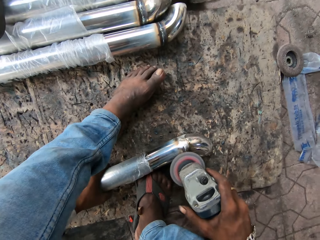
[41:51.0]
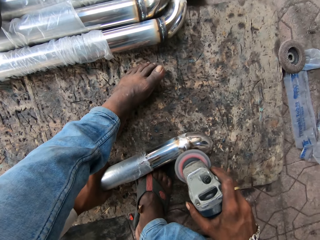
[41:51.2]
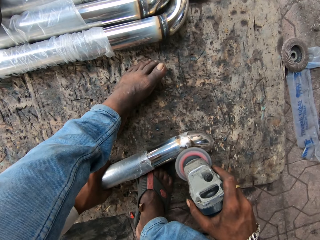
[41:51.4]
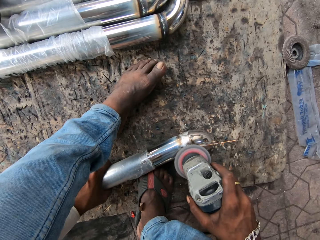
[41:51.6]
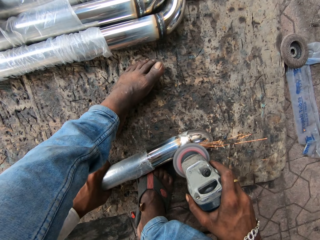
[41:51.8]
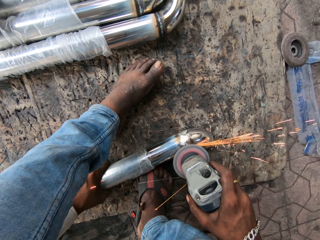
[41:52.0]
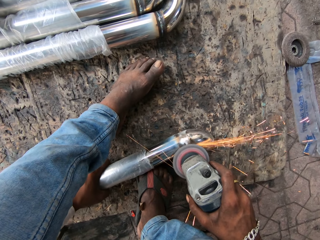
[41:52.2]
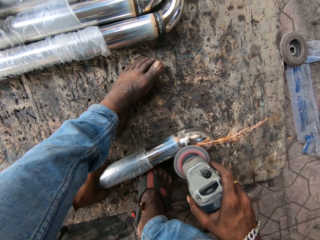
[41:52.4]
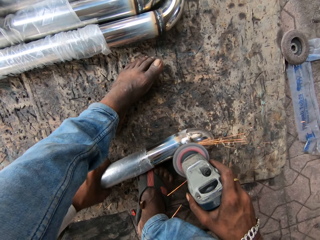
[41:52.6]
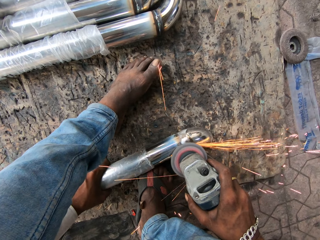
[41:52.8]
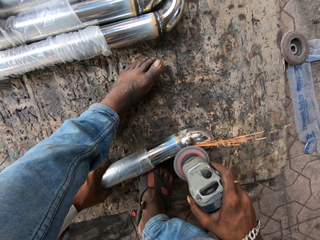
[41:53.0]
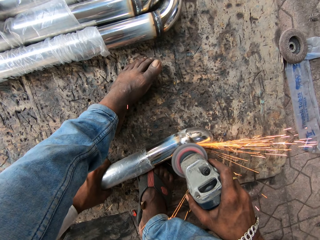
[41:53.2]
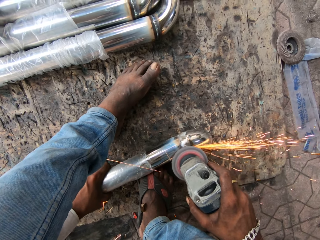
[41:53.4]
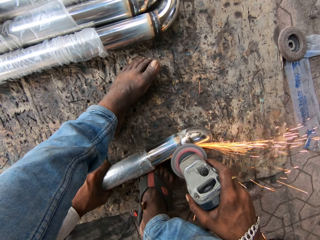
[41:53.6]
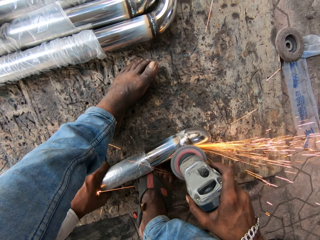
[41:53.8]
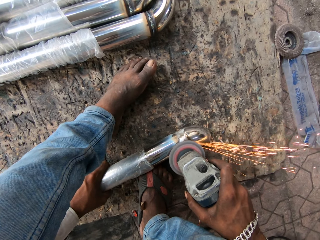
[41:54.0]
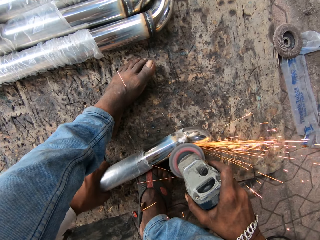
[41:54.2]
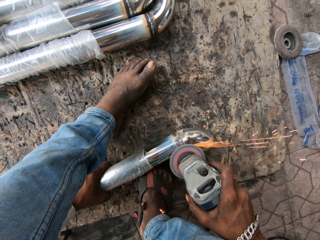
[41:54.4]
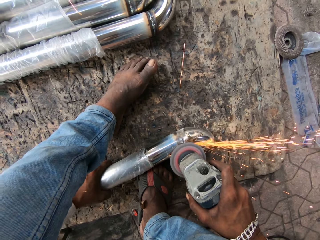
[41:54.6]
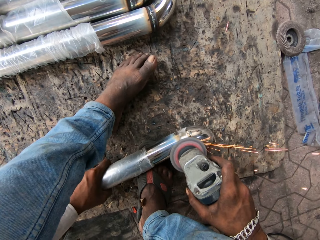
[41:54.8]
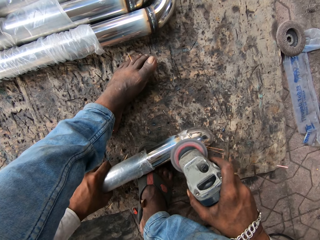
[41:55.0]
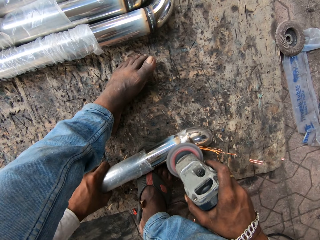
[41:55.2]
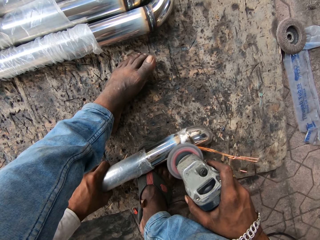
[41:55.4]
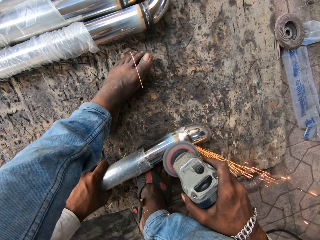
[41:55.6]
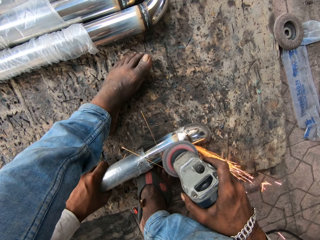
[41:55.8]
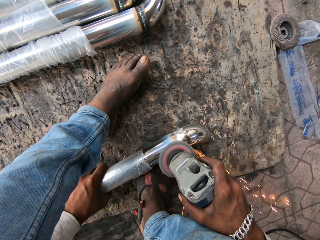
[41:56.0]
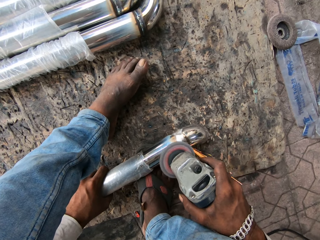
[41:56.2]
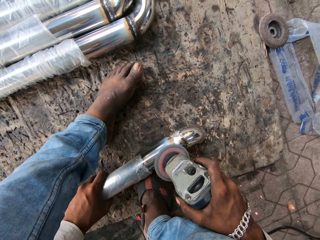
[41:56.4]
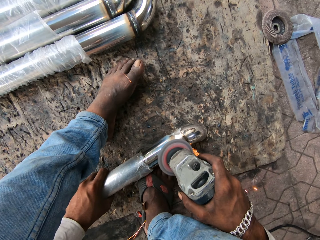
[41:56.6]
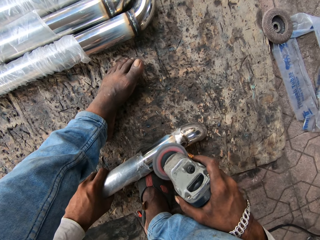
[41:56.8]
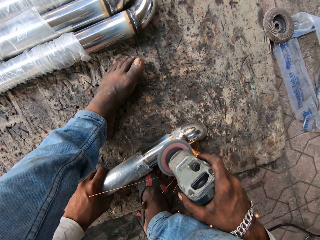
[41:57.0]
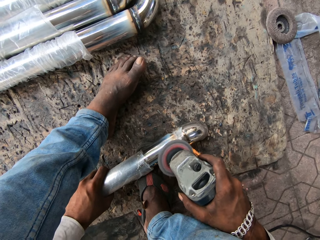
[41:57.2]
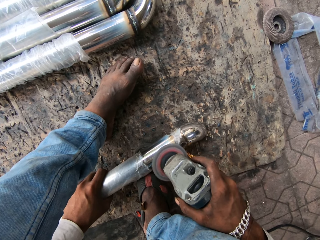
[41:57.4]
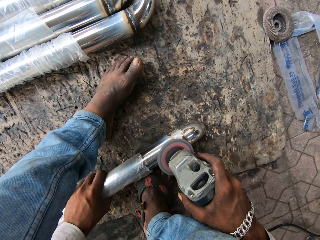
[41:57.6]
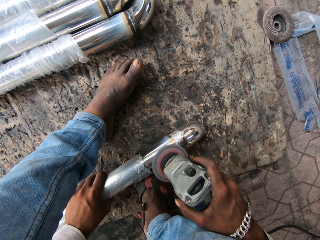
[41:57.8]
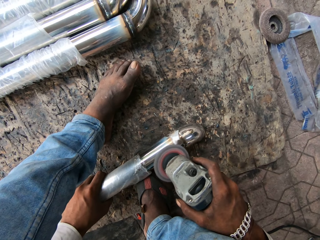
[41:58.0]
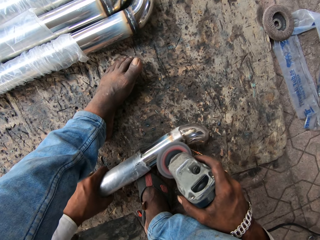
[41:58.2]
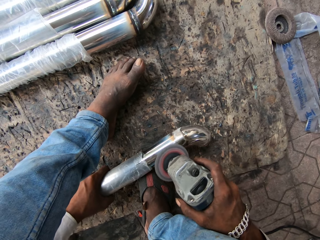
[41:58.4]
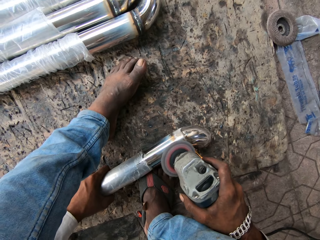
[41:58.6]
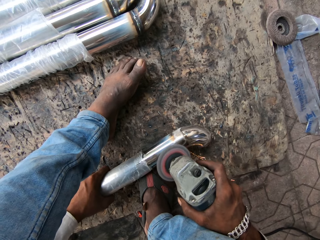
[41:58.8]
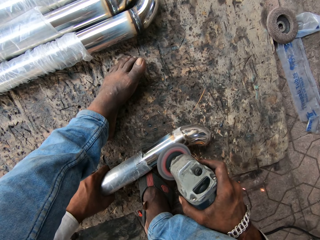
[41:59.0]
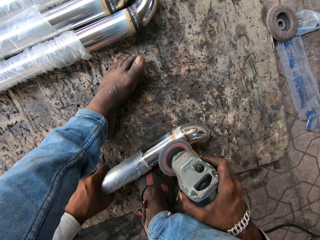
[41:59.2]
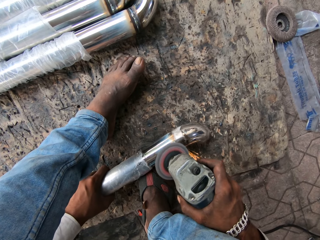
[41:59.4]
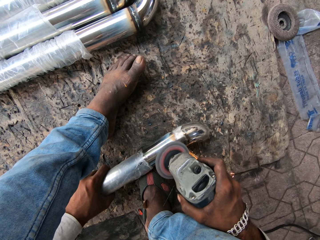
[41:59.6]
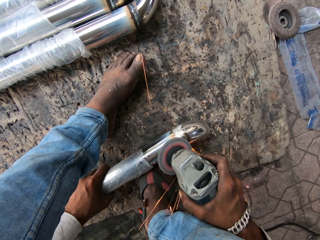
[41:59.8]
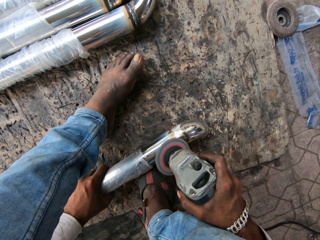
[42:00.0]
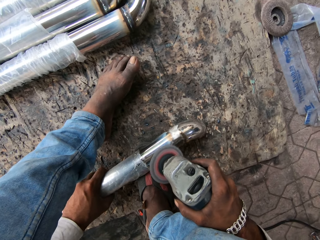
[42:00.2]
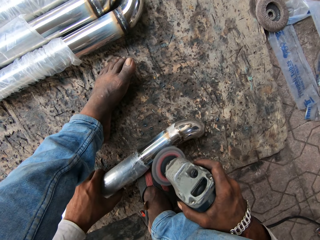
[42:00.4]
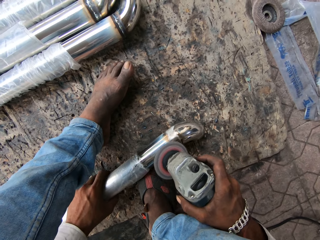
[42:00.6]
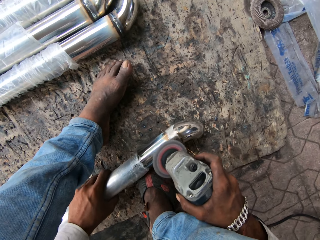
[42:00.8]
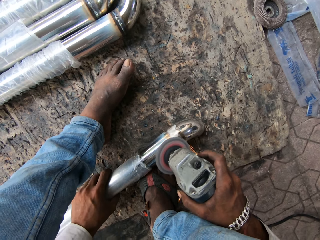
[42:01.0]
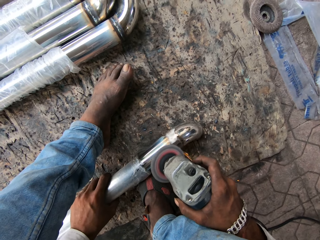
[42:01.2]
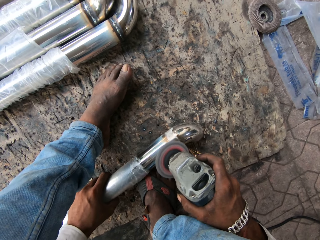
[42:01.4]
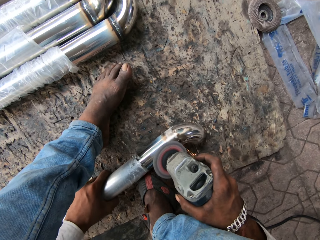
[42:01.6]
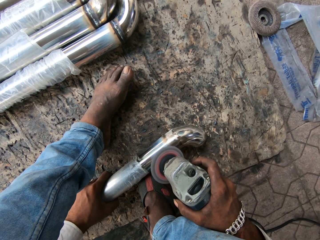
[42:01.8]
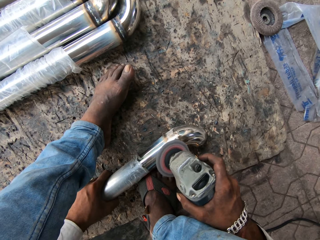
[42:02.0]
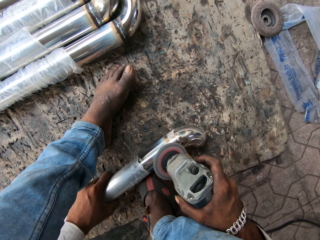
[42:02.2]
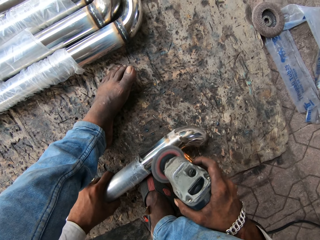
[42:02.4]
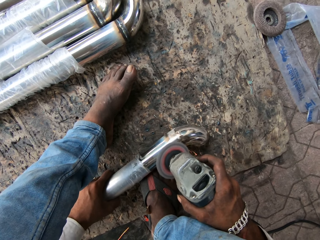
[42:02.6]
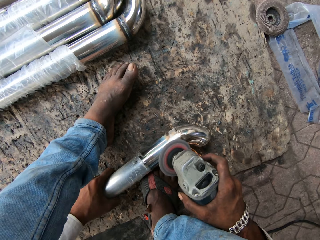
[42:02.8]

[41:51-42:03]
The camera wearer grinds the metal rod with the grinder.

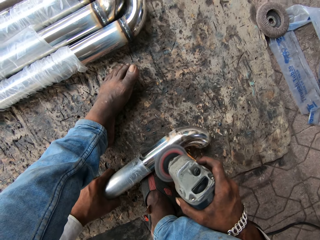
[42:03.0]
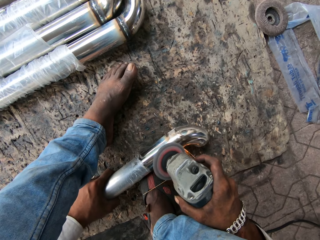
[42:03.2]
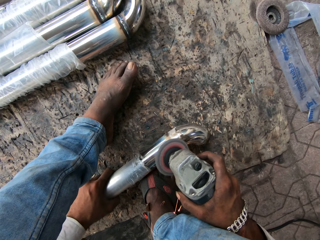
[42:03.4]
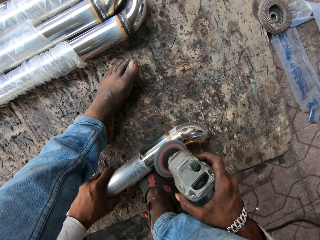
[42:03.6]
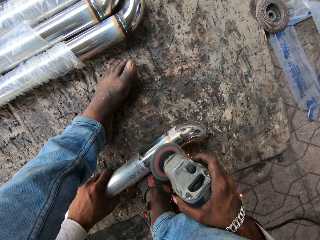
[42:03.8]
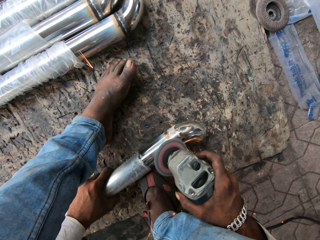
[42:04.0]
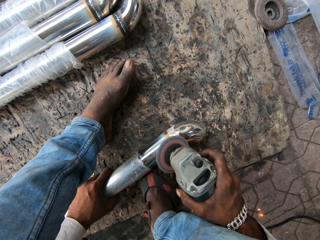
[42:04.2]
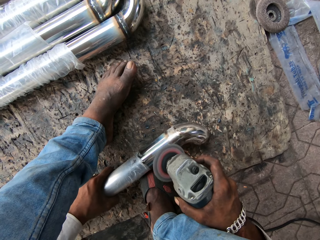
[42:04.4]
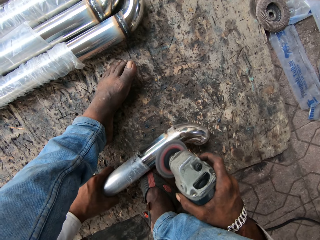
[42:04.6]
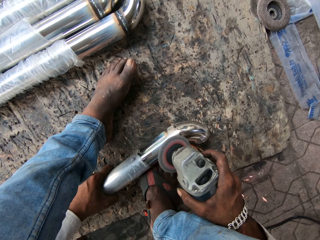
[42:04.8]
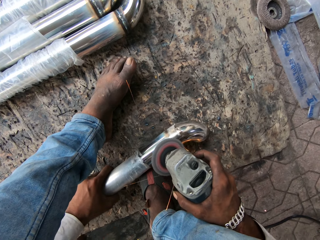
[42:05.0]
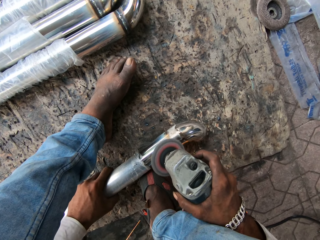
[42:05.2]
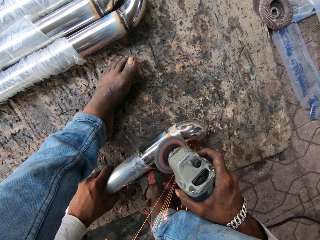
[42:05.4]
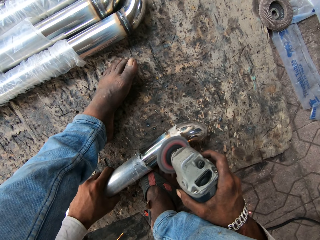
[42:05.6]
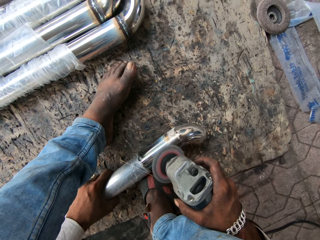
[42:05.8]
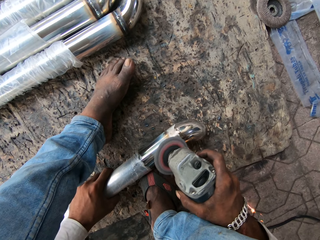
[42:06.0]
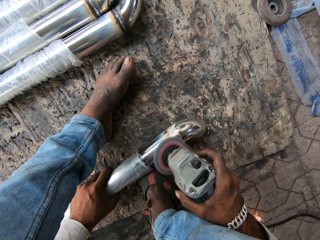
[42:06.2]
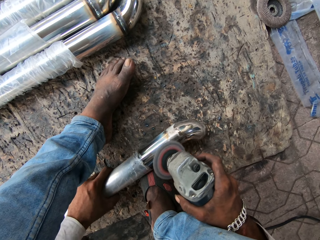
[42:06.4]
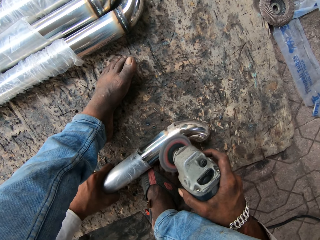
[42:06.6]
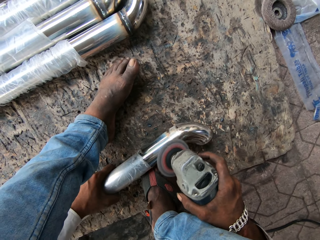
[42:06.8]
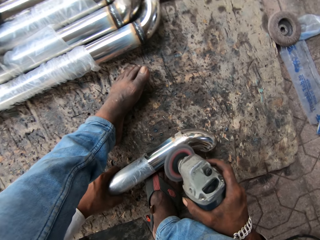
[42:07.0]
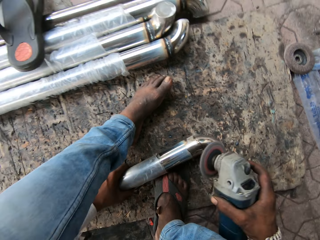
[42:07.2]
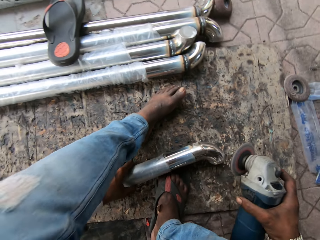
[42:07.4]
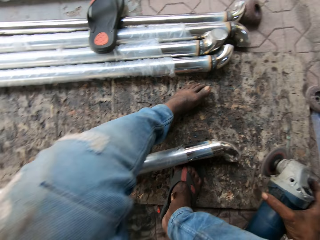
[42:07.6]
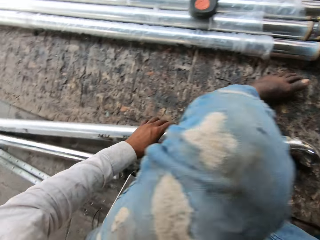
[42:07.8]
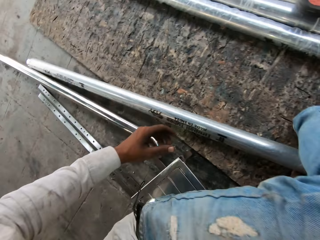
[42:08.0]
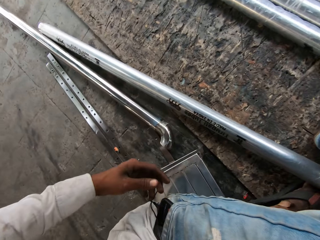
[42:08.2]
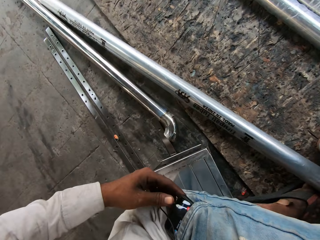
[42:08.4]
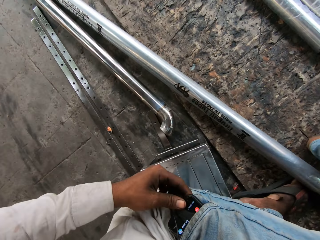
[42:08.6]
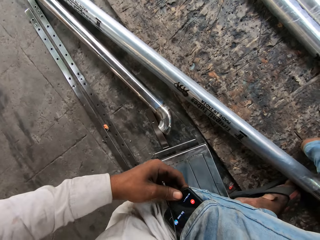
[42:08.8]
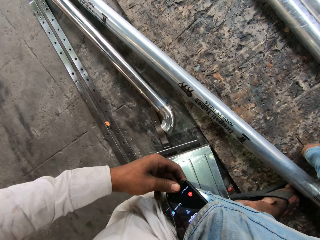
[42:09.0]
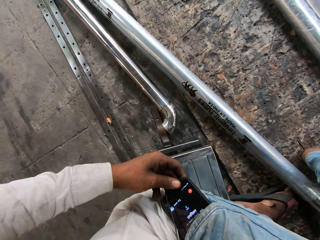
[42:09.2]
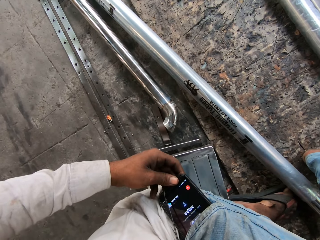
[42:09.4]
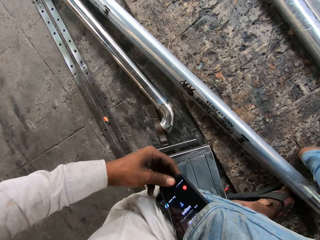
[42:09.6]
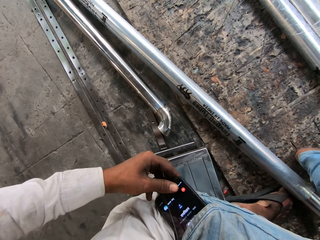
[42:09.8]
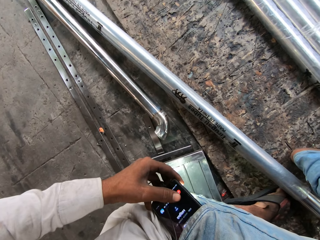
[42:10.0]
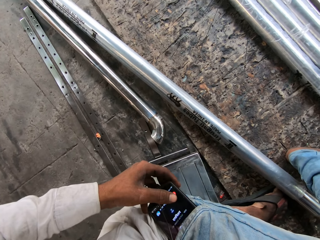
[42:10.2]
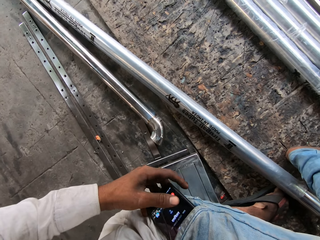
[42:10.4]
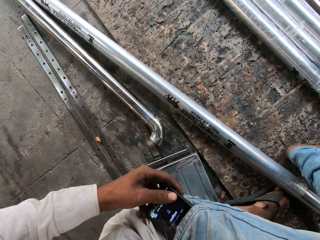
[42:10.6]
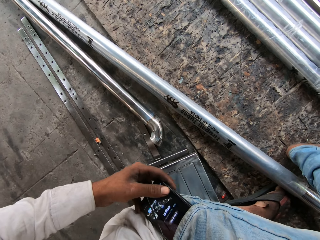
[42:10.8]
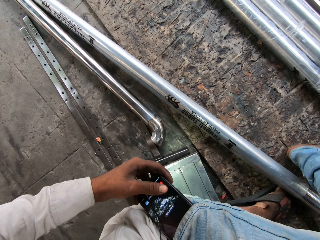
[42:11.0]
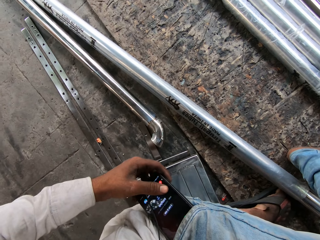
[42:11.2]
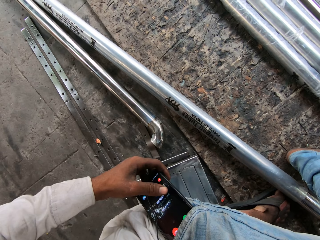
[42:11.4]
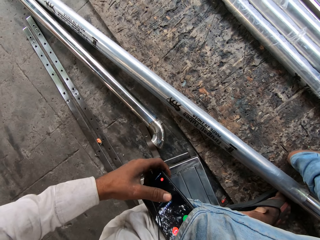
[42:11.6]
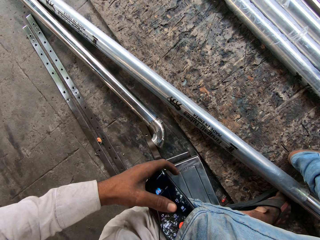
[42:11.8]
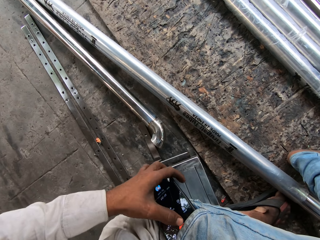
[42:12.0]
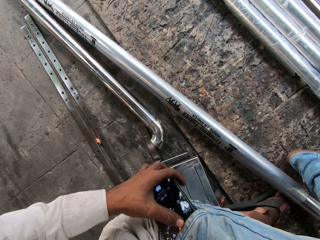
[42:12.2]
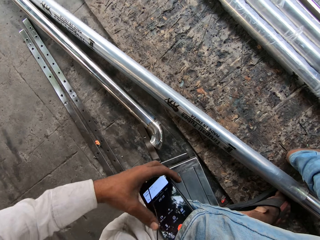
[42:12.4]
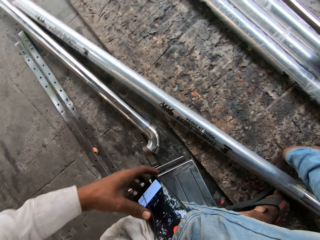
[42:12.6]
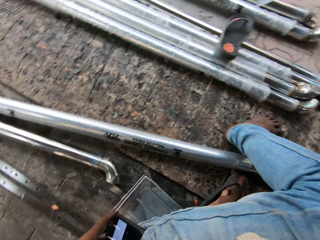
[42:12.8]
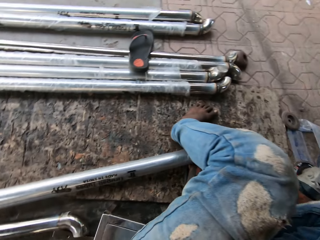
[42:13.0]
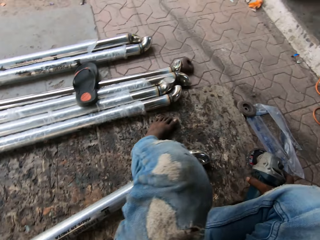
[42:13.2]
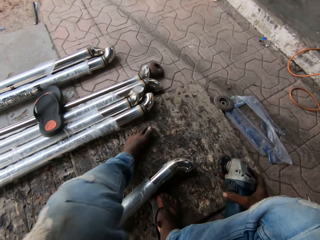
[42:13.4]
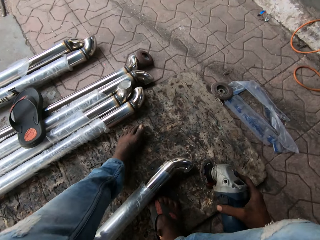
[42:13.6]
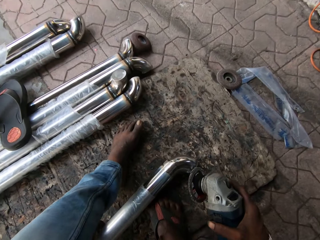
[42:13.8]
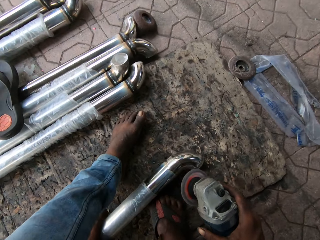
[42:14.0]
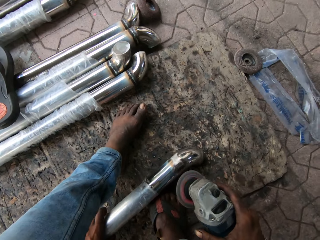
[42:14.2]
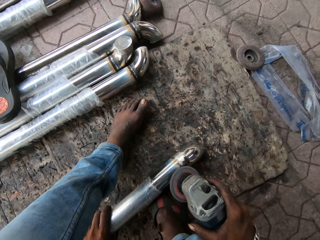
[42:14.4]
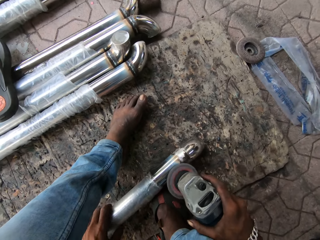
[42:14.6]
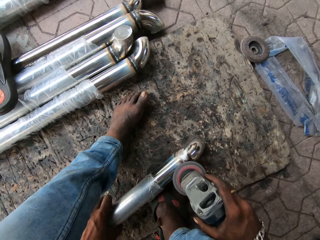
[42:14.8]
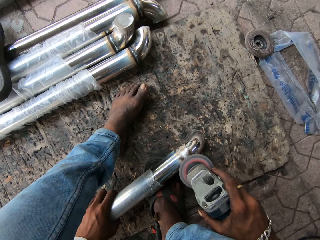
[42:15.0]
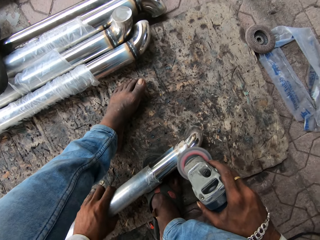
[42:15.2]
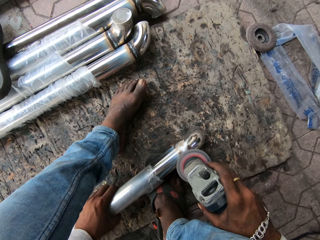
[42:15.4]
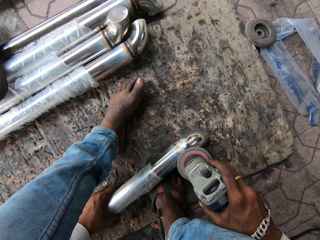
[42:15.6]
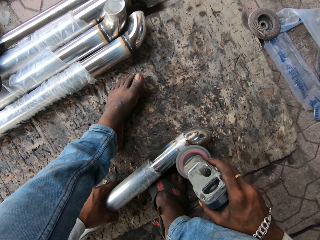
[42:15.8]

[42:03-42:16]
The camera wearer reaches for the phone in the pocket. They pick up the phone in the pocket. They tap the phone. They use the phone. They hold the metal rod with the left hand. They grind the metal rod with the grinder.
